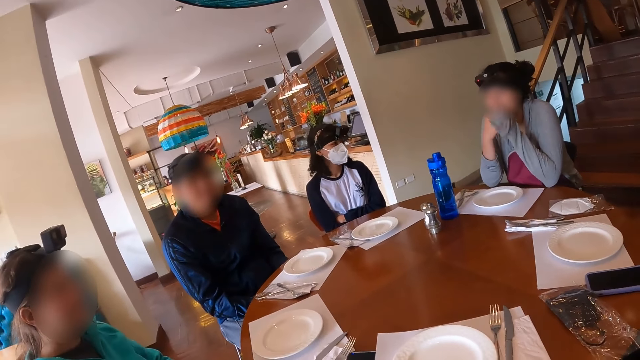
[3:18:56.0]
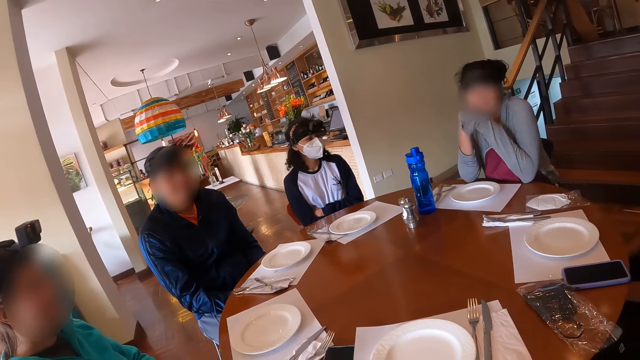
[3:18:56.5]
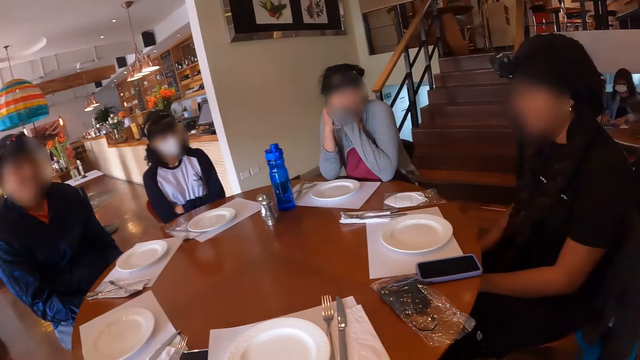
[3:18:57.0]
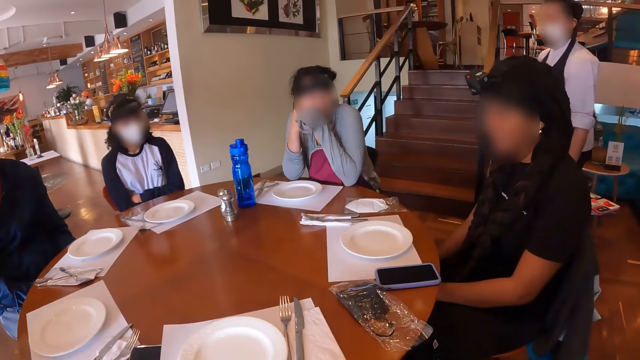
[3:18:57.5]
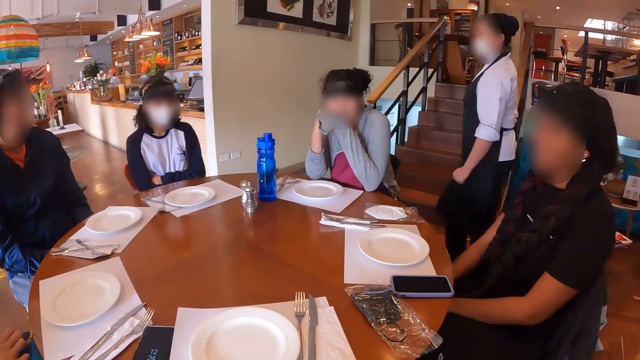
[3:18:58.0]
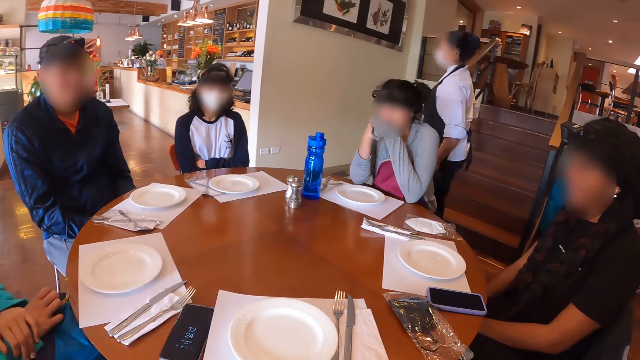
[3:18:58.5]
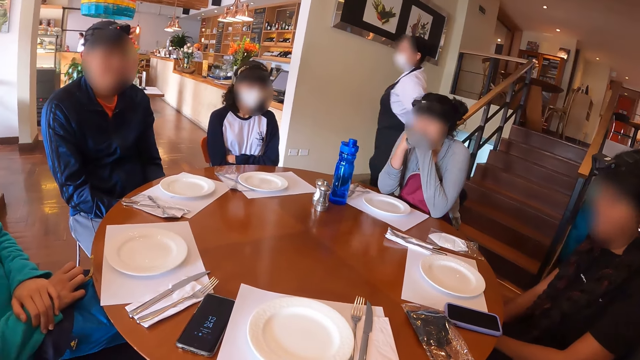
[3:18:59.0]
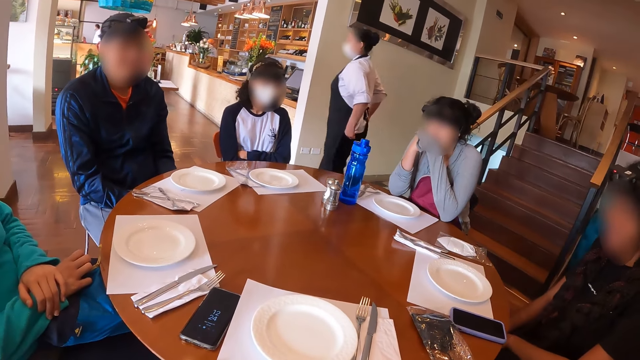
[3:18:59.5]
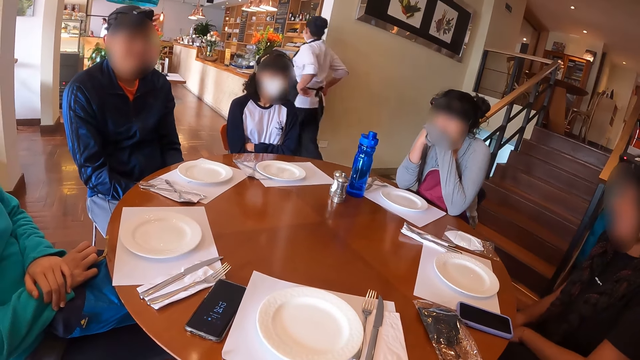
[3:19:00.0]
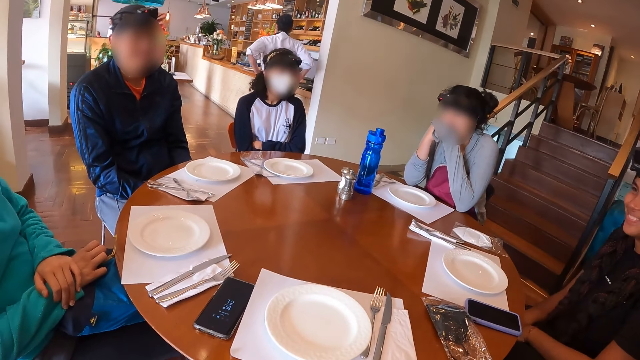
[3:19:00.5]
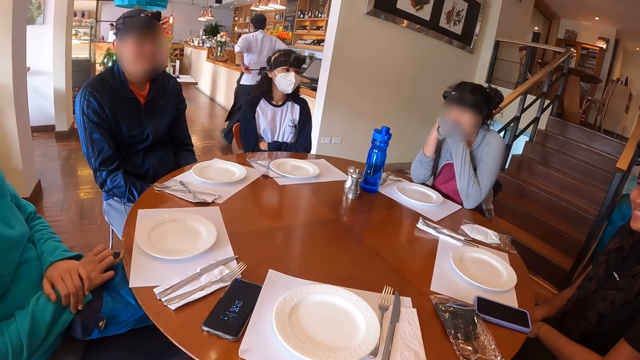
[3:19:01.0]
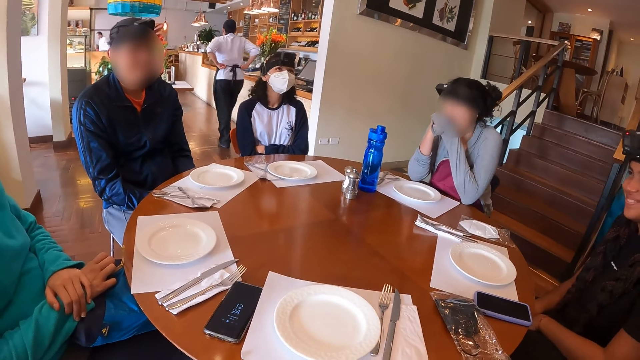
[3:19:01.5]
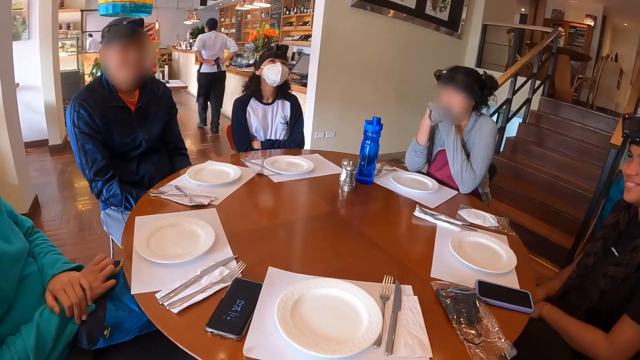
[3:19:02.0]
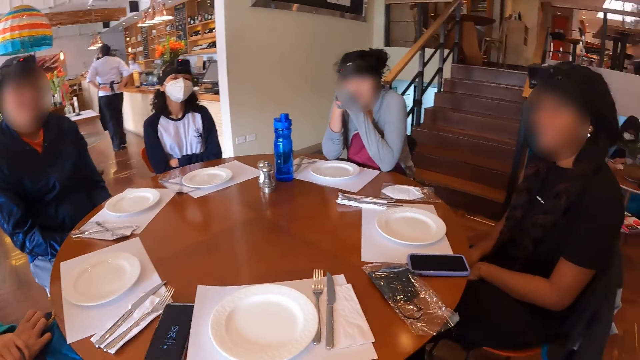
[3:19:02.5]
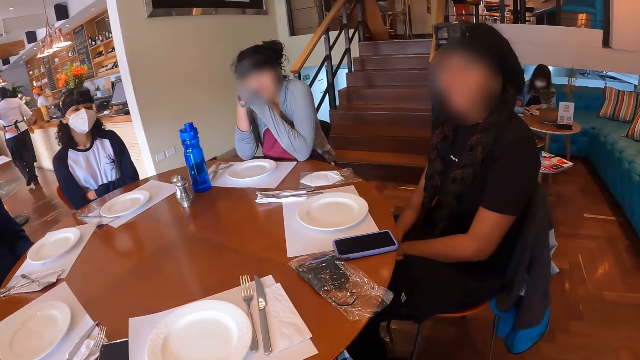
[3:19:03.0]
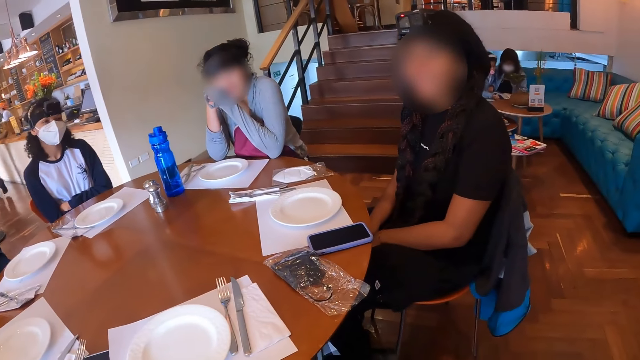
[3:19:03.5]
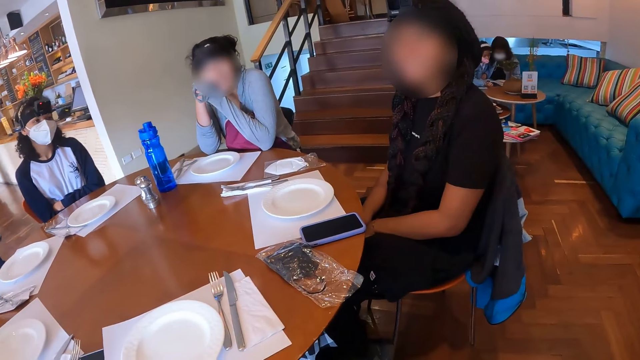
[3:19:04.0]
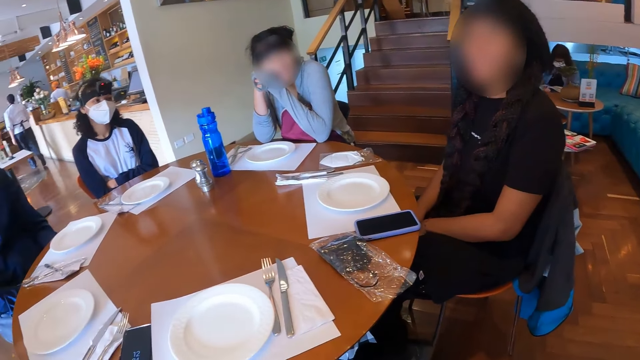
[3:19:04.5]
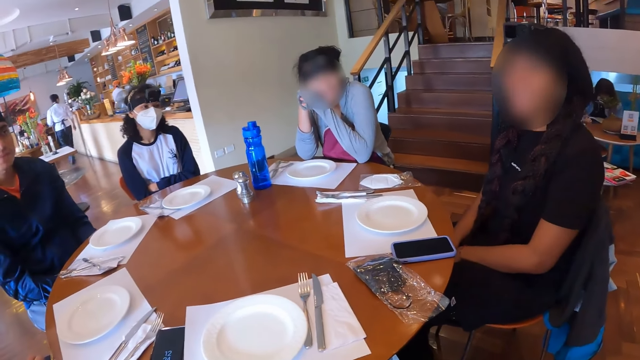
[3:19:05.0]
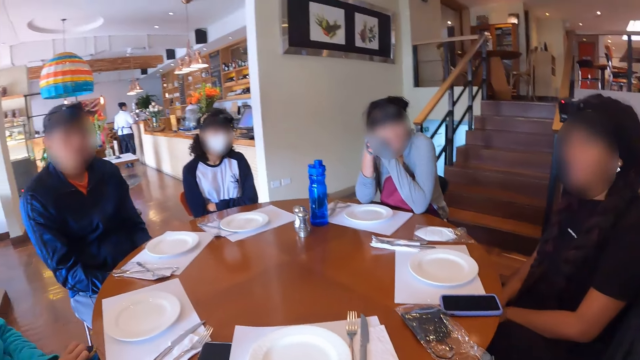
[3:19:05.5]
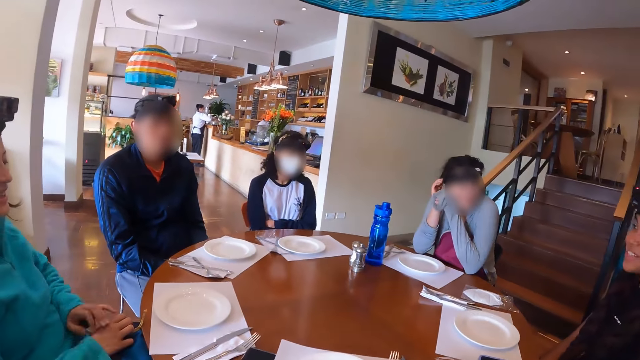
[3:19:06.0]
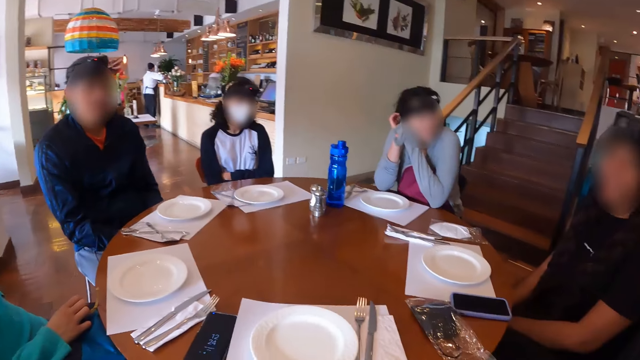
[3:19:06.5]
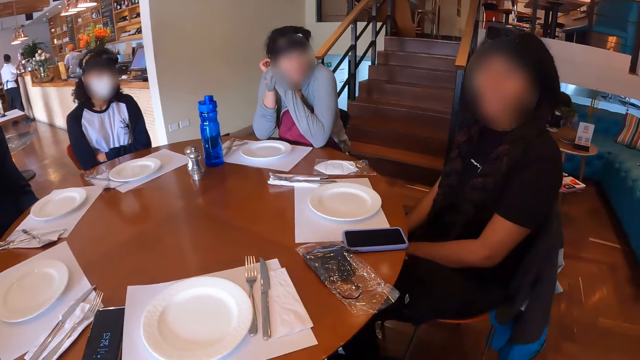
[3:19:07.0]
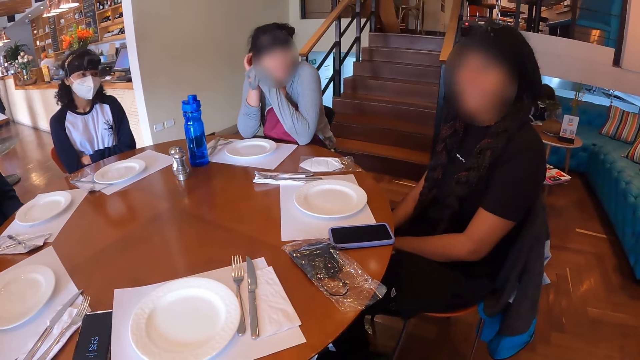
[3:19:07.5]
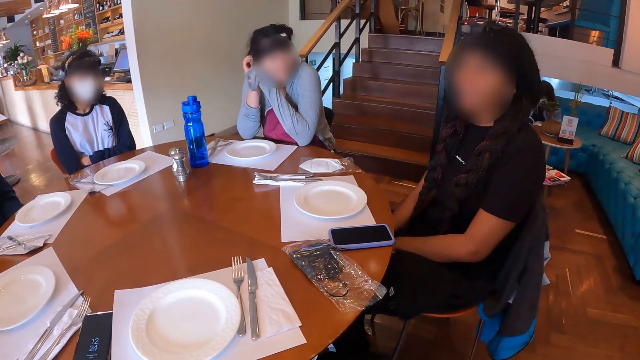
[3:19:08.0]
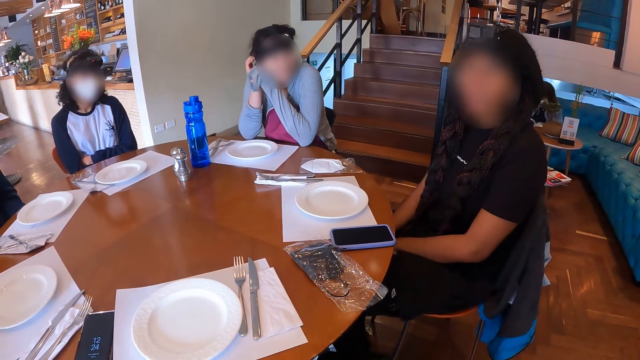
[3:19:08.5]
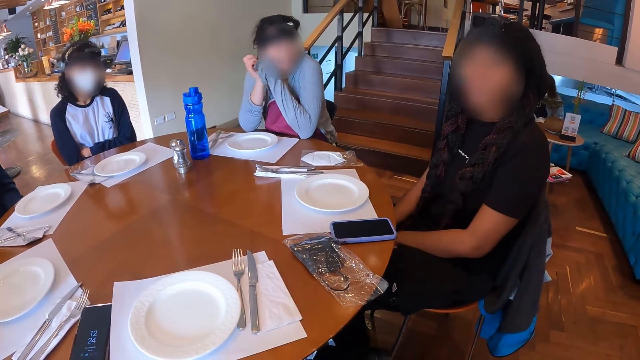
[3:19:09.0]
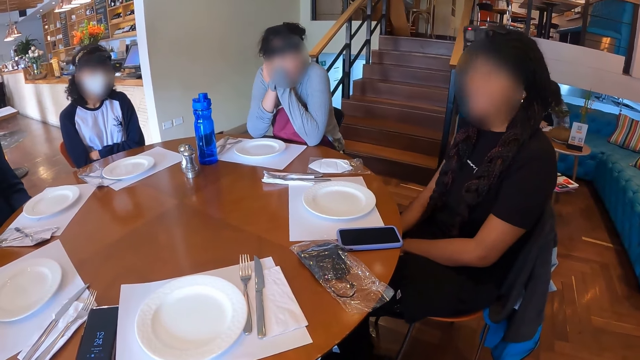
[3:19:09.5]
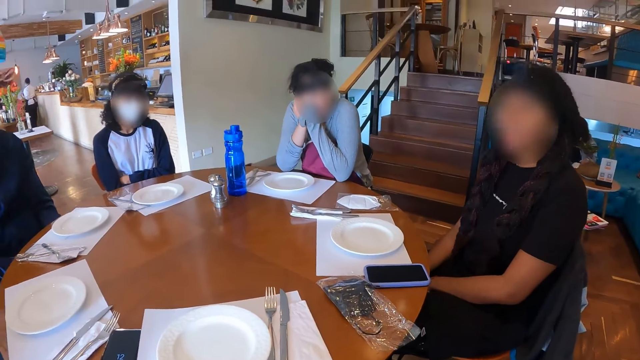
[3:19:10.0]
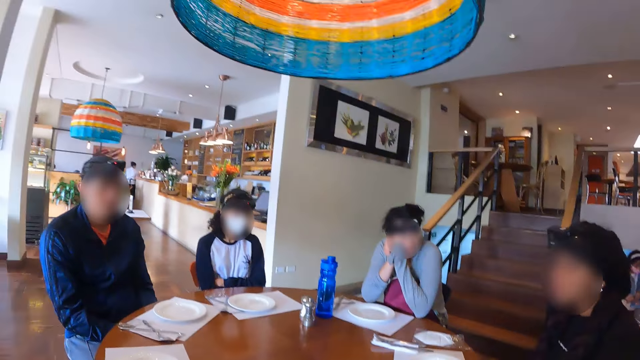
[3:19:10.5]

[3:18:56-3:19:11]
The camera wearer looks around the area. A woman nods her head in agreement. The camera wearer looks around the area.

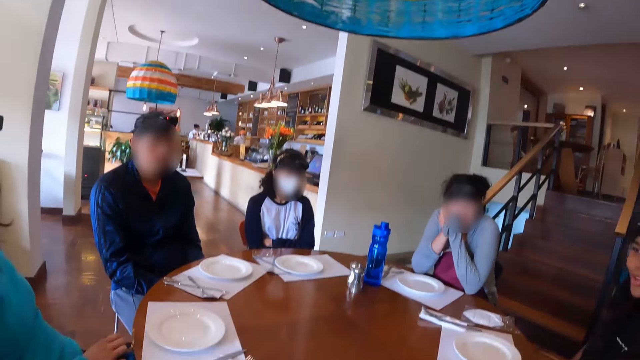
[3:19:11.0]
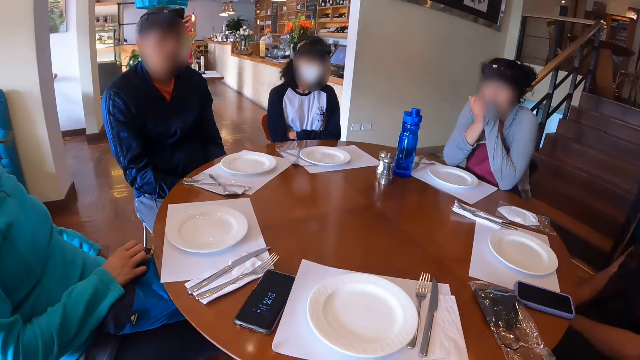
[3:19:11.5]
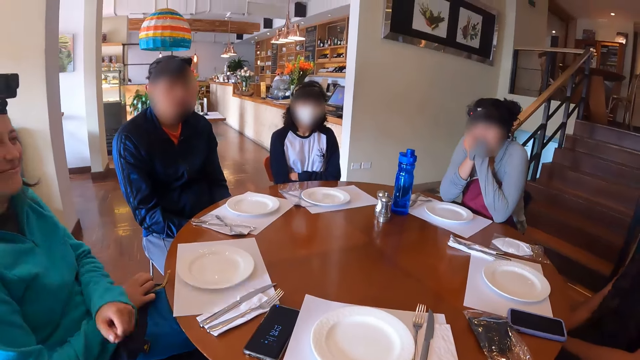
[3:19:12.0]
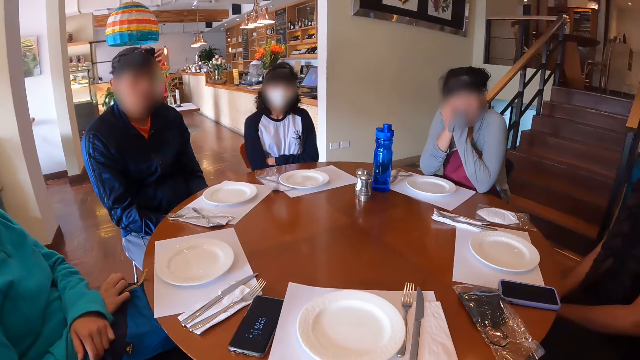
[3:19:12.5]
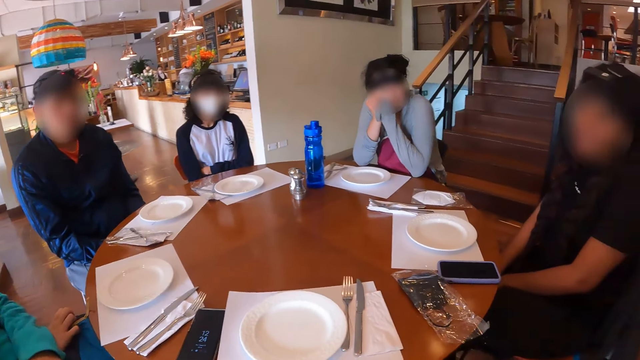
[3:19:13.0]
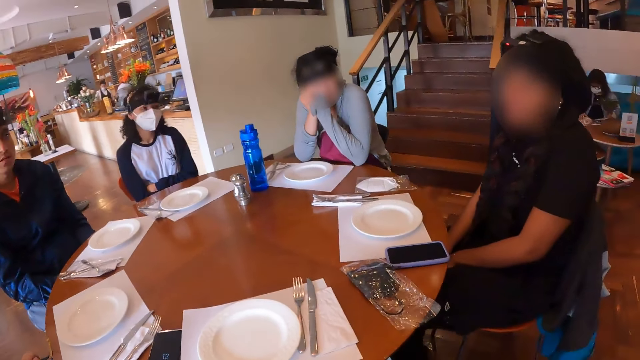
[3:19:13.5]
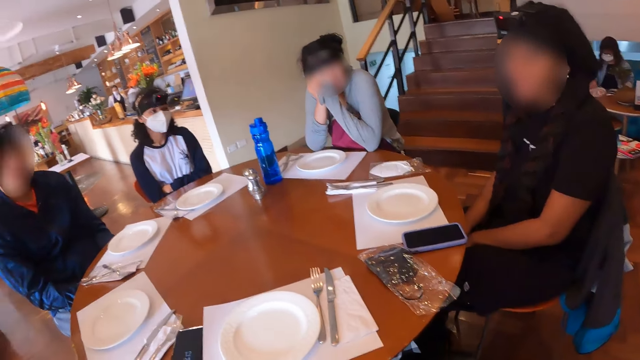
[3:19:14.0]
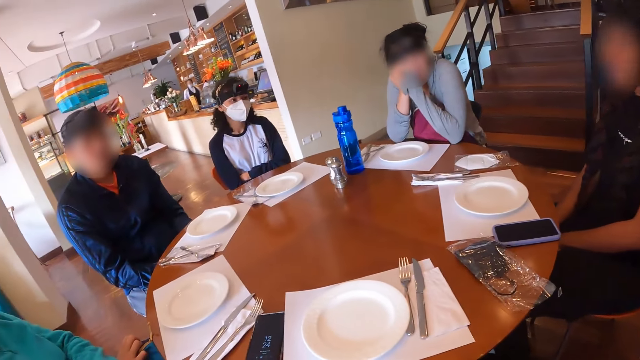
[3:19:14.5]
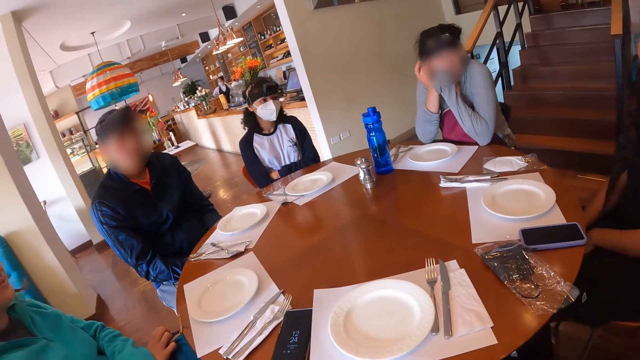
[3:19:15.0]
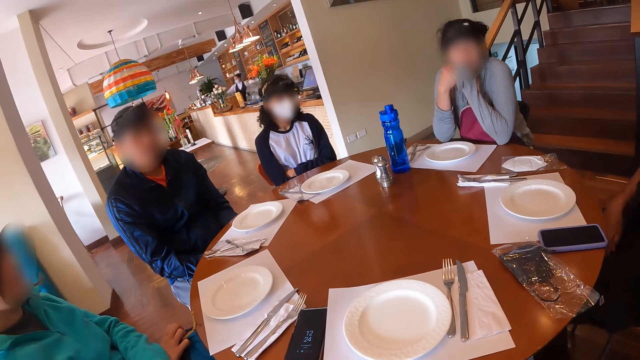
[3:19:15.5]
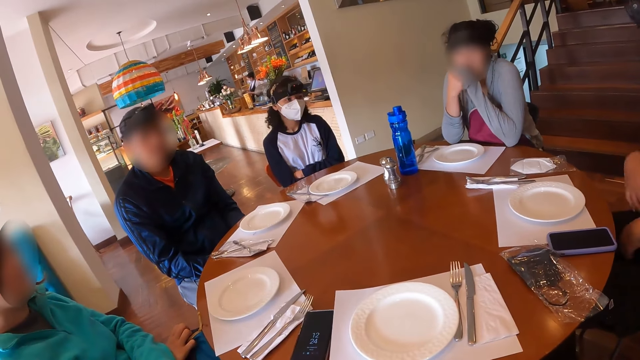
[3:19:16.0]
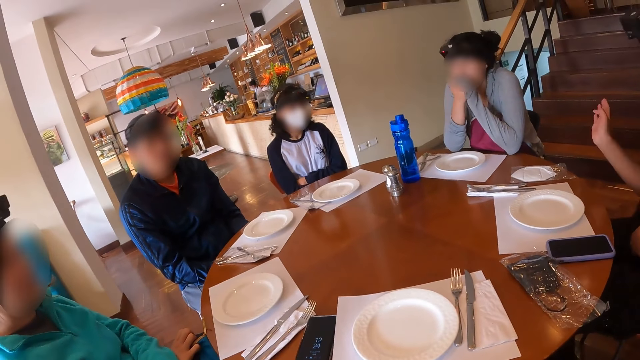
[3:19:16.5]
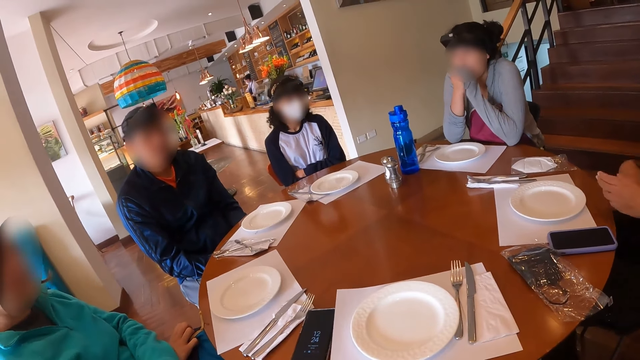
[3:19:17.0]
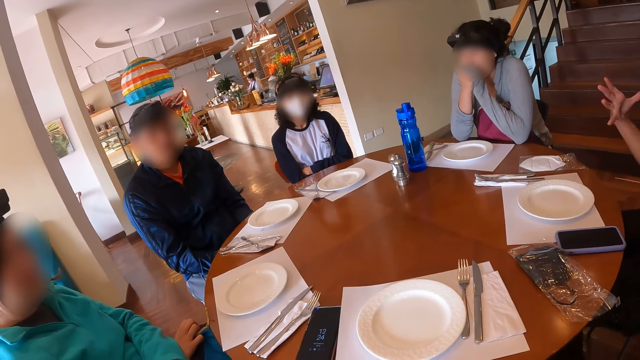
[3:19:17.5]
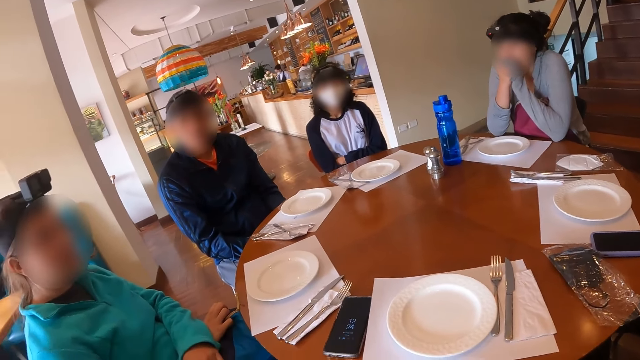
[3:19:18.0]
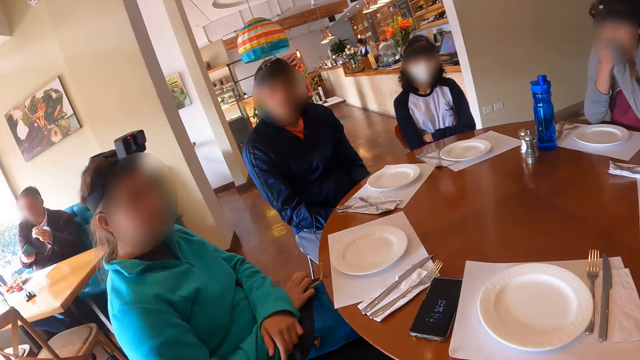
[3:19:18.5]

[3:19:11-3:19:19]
A woman uses a hand gesture.
